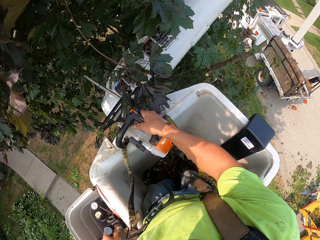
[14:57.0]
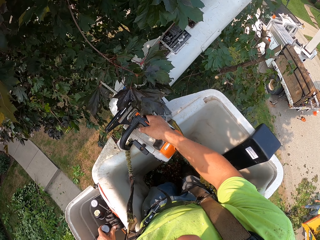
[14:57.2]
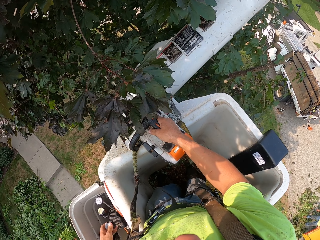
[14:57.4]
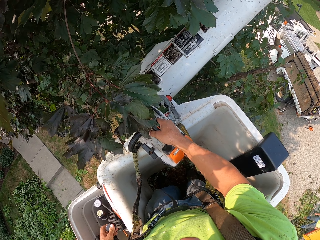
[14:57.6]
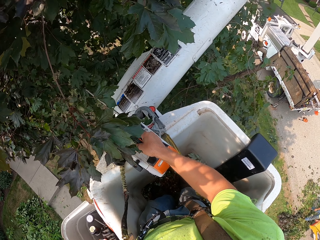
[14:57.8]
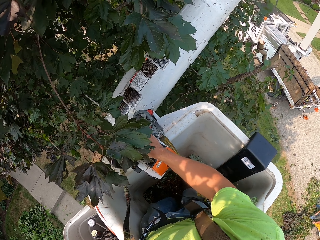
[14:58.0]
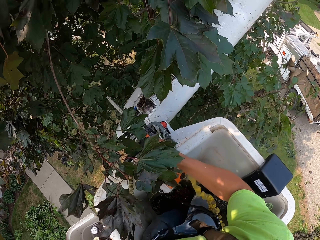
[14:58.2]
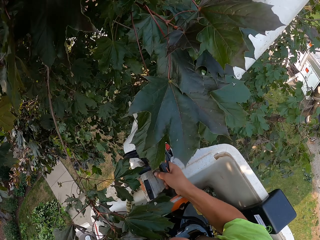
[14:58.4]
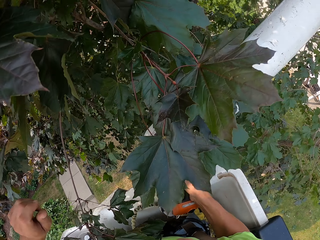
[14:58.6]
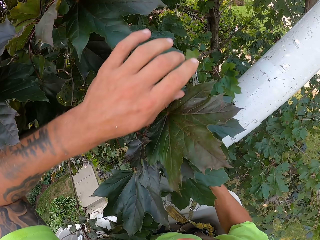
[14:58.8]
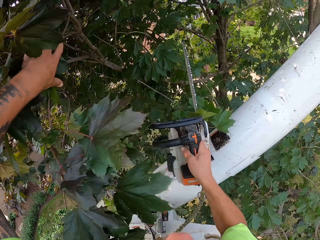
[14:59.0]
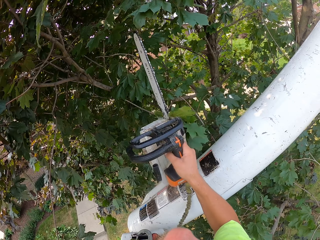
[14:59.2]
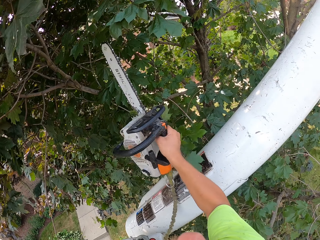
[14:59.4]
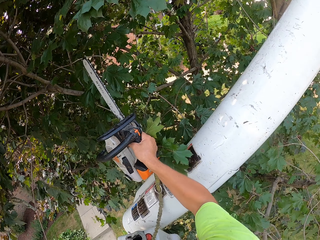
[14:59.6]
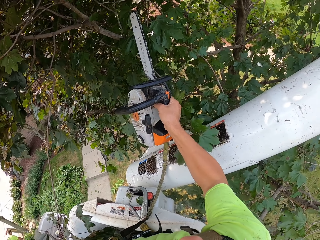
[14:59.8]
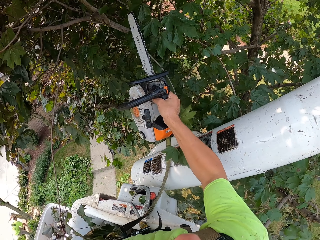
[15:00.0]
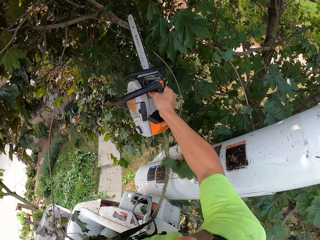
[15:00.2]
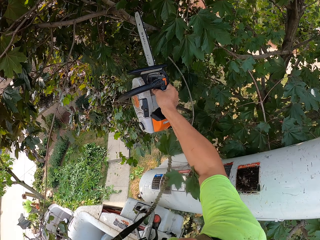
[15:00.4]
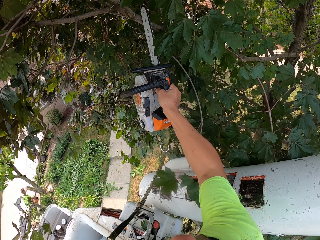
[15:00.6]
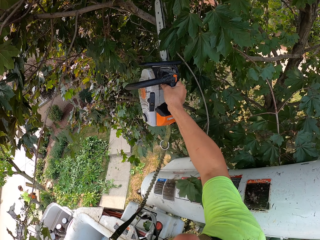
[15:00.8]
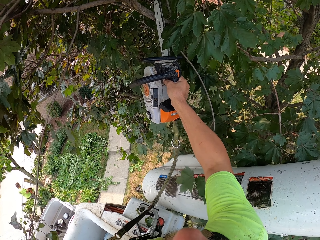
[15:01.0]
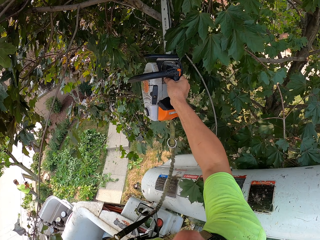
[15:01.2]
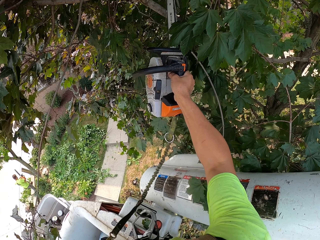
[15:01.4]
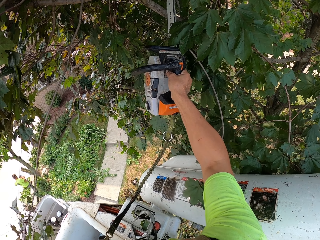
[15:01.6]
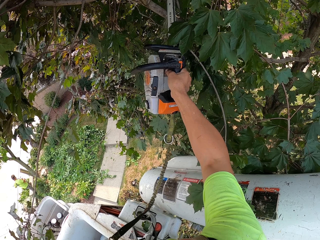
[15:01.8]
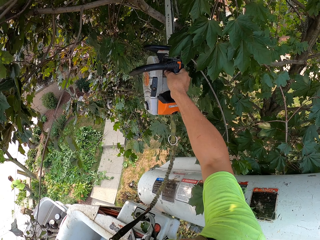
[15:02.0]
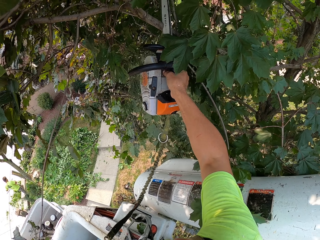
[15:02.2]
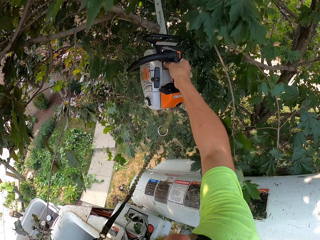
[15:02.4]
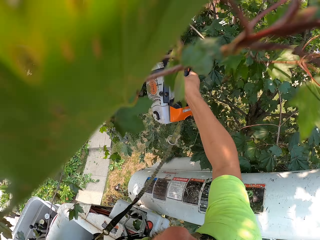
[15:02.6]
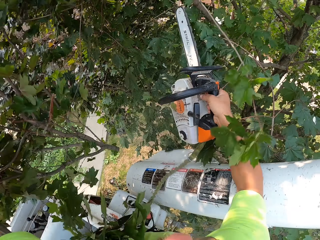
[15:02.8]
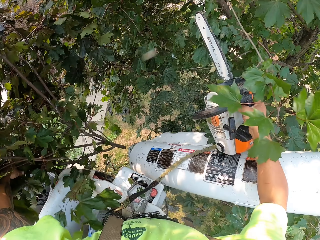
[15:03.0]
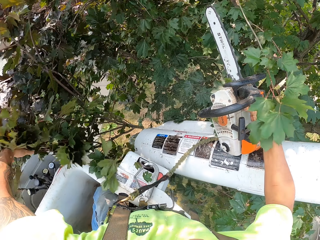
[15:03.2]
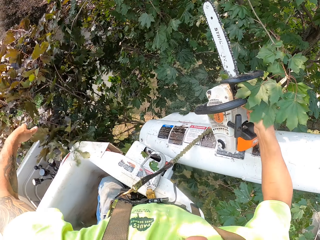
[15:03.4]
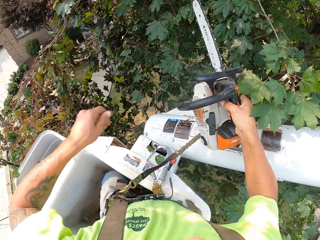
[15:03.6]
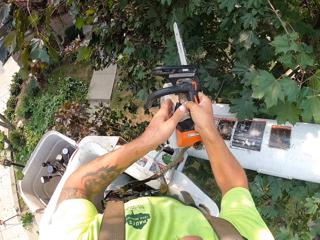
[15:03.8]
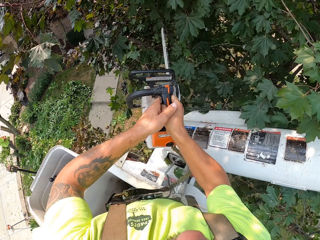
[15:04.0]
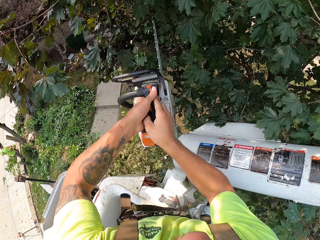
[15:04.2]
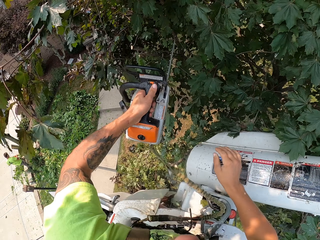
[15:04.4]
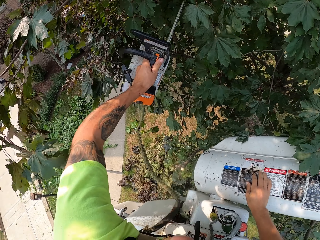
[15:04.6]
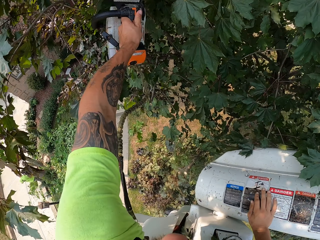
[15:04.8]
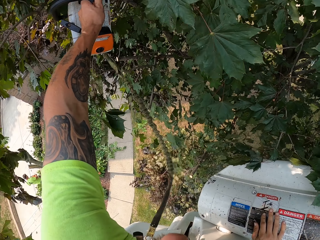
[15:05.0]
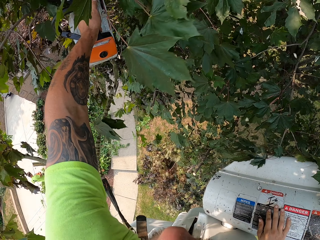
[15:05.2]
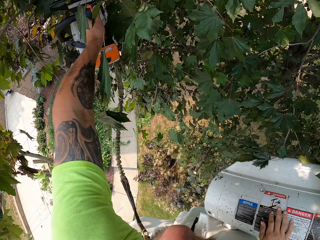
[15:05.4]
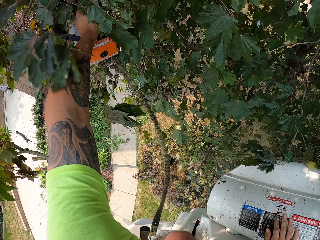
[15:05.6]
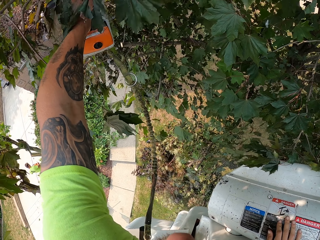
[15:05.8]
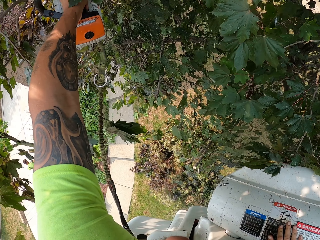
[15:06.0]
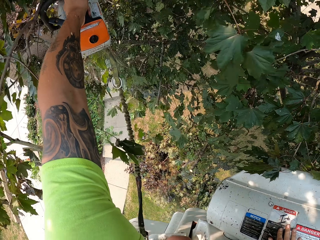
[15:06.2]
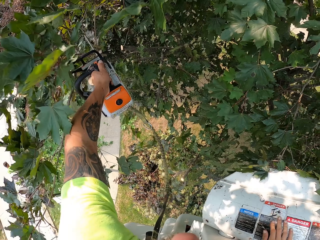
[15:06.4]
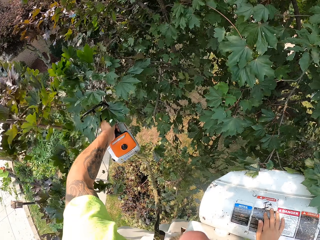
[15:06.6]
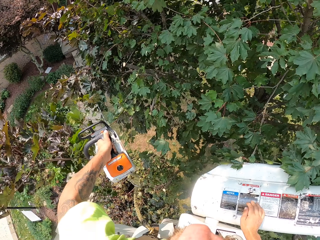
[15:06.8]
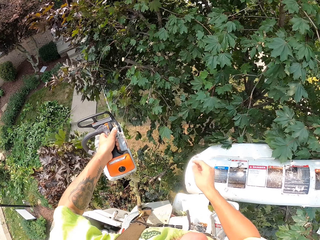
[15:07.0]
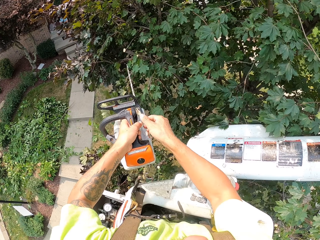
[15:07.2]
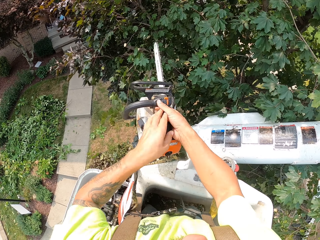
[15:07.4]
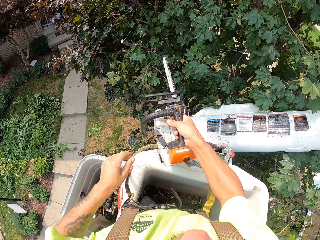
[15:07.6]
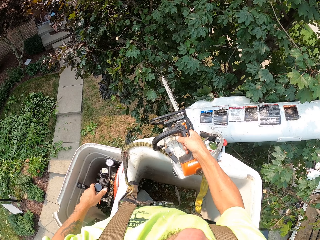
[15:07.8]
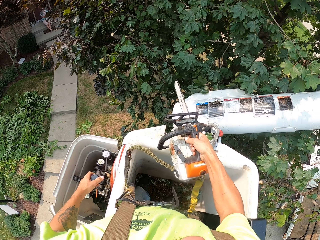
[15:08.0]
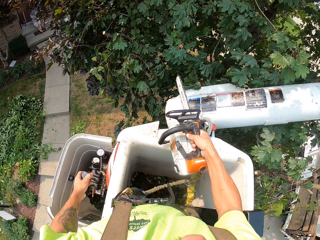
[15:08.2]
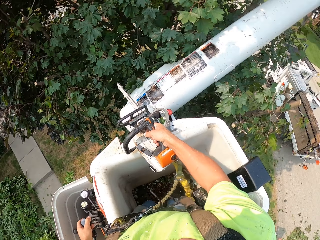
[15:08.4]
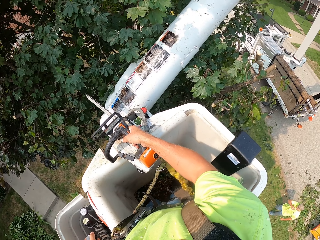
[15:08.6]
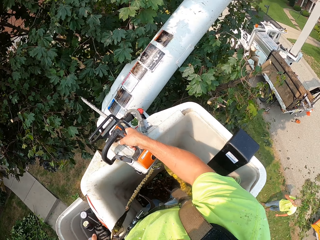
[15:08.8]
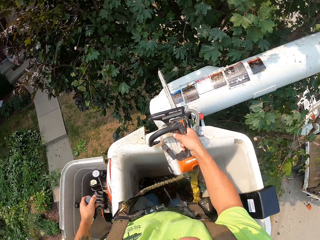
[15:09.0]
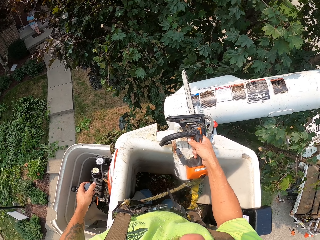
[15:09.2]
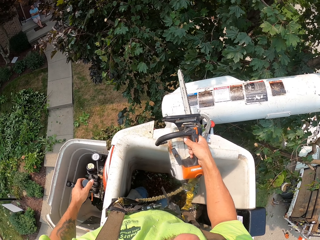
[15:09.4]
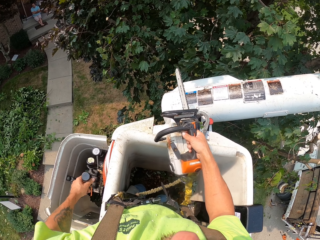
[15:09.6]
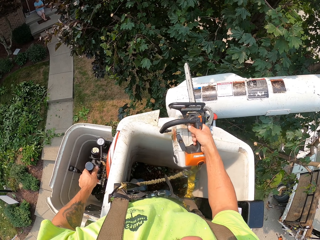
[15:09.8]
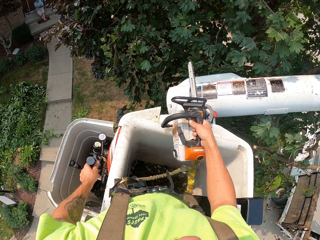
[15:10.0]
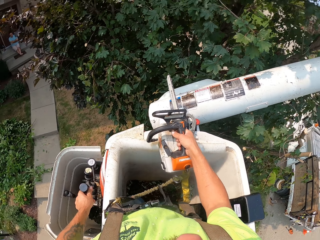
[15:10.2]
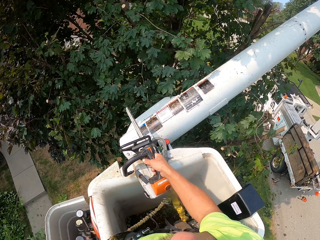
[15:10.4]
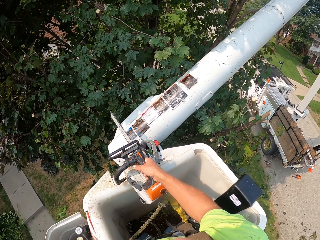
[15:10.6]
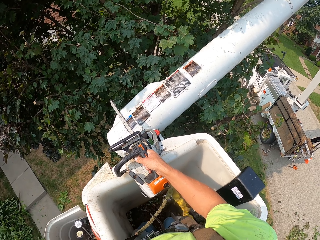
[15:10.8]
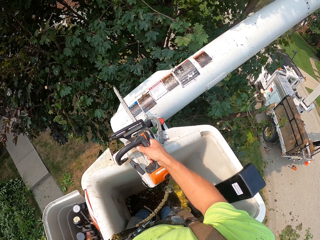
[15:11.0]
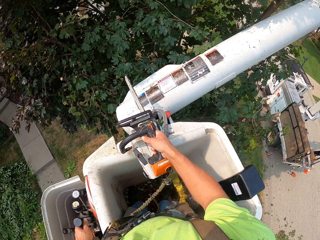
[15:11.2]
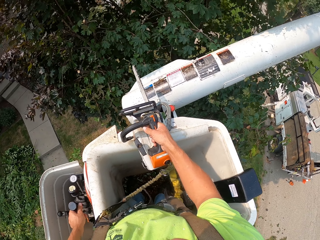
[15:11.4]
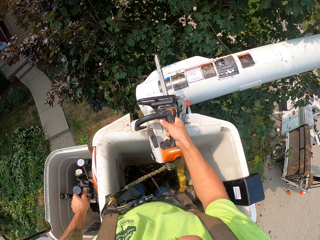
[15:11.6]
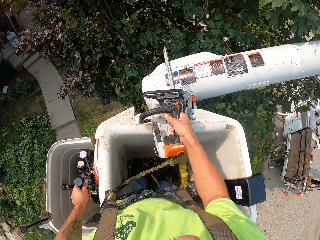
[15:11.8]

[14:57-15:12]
The camera wearer lifts the chainsaw from the boom lift with his right hand. He holds a branch with his left hand. He cuts the branch with the chainsaw in his right hand. He throws the branch on the ground with his left hand. He passes the chainsaw to his left hand. He cuts a branch with the chainsaw in his left hand. He passes the chainsaw to his right hand. He places the chainsaw on the boom lift with his right hand. He operates the hydraulic control with his left hand.

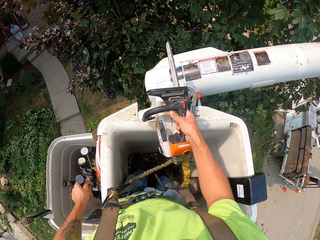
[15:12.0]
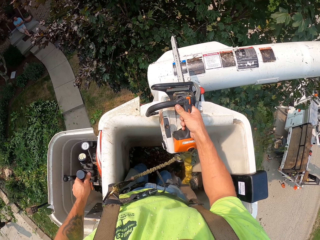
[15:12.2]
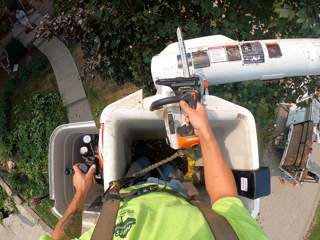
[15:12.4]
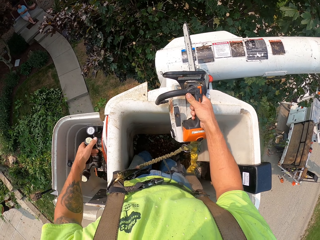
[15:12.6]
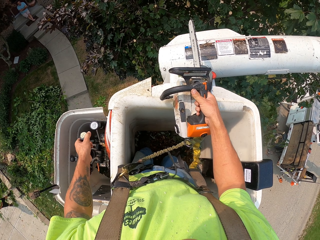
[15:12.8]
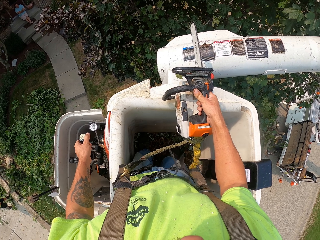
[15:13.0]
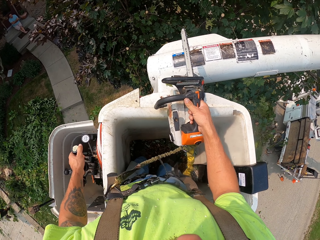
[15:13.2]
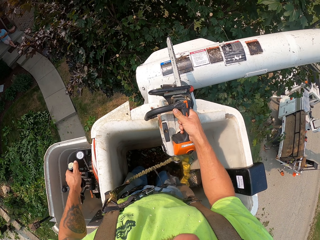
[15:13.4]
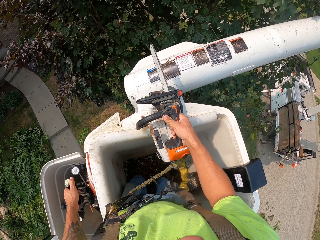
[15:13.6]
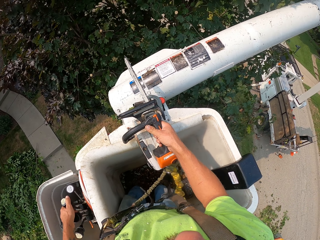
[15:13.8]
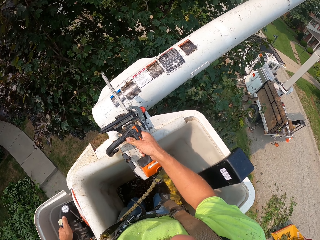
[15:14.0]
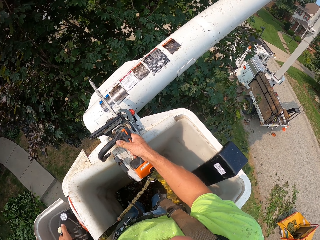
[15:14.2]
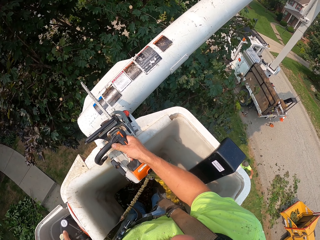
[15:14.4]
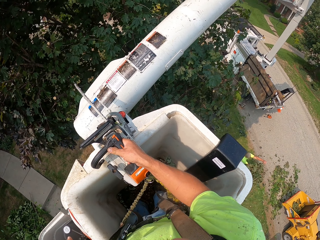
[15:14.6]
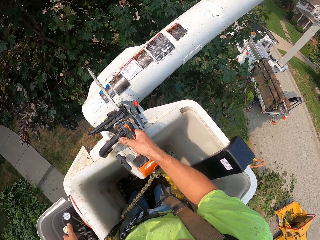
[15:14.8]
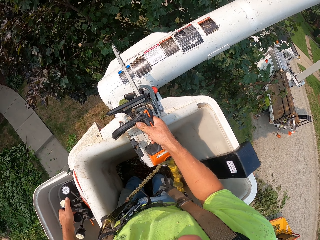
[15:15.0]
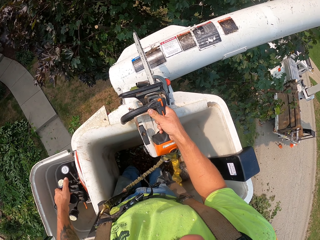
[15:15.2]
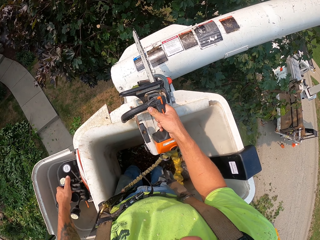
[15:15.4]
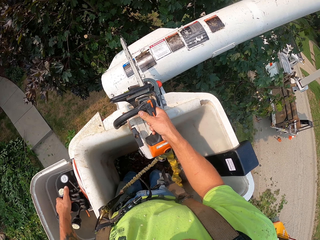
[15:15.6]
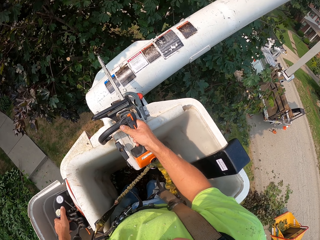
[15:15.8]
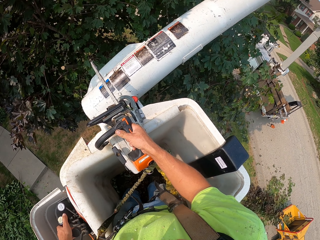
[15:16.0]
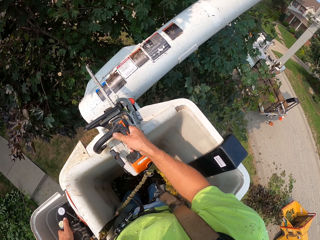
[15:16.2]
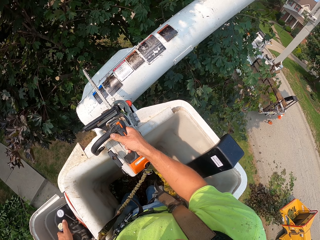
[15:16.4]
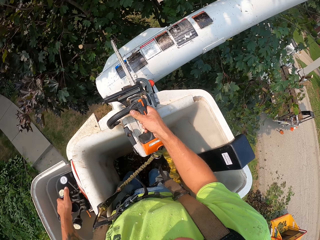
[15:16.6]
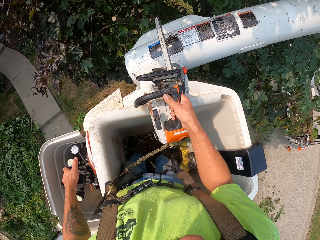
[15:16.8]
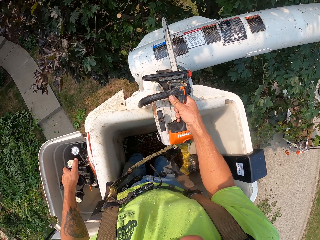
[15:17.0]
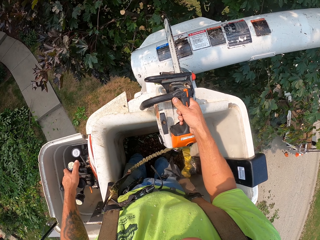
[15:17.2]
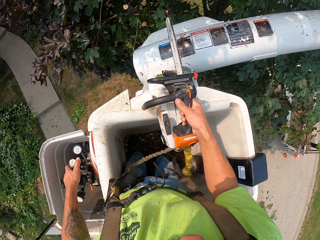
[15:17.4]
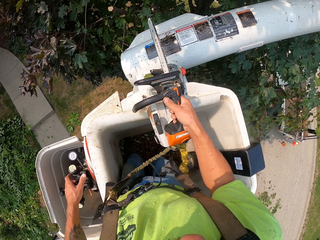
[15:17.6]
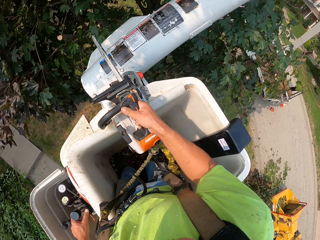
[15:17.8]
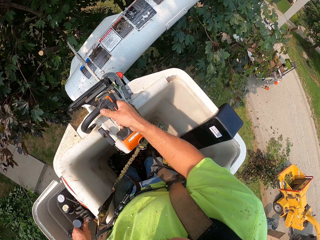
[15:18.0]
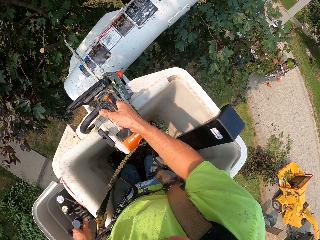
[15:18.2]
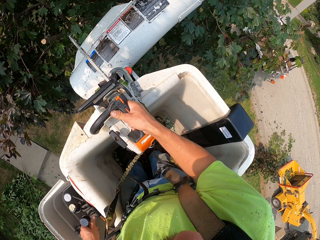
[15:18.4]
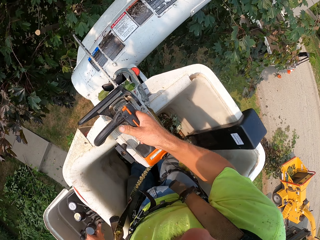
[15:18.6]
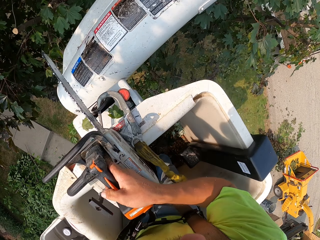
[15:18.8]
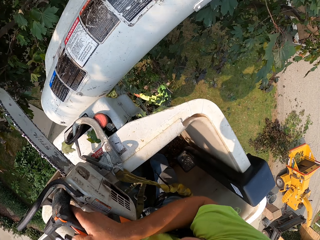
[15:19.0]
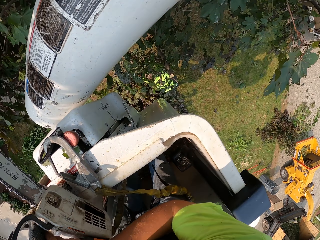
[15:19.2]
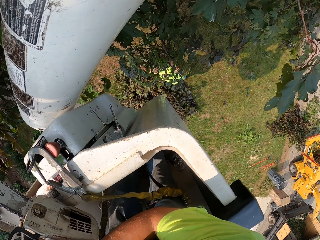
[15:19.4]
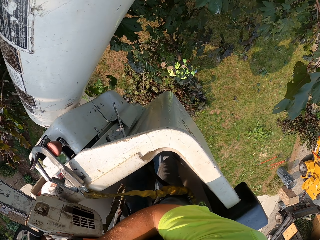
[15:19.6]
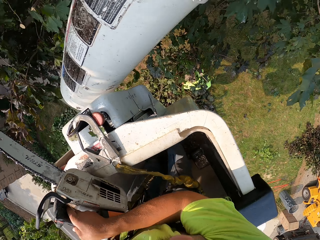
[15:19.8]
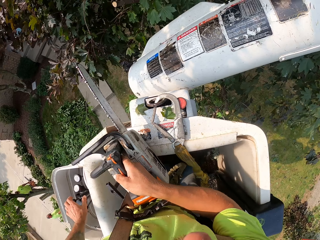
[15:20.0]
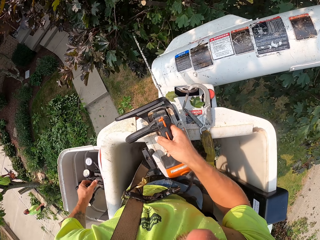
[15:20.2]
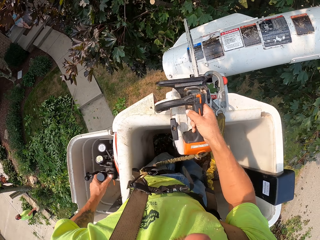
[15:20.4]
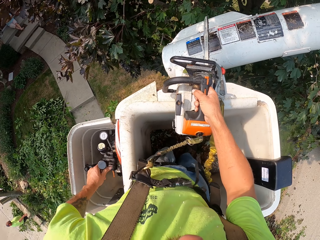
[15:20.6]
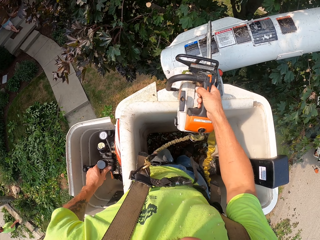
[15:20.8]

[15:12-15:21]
The man packs the branches on the ground with both hands.
